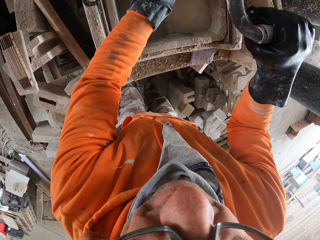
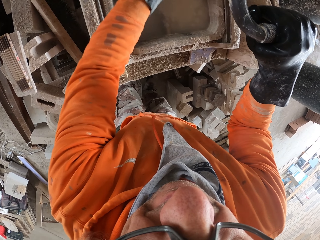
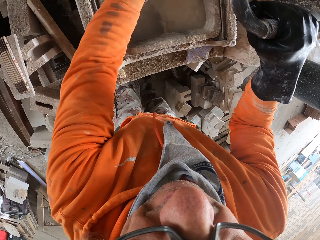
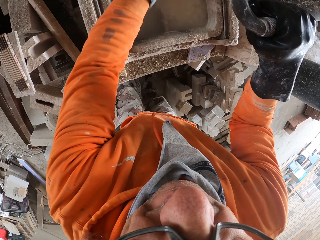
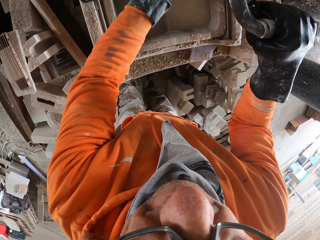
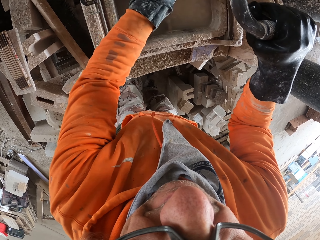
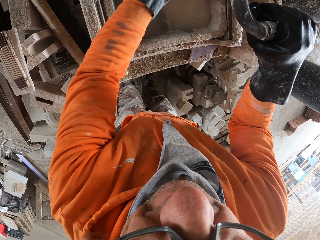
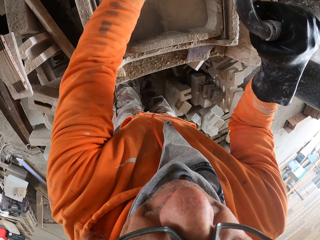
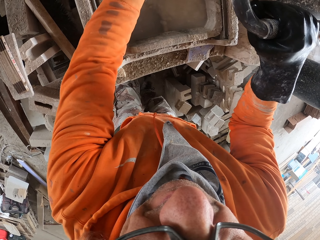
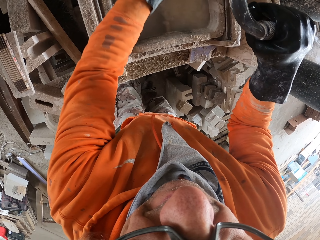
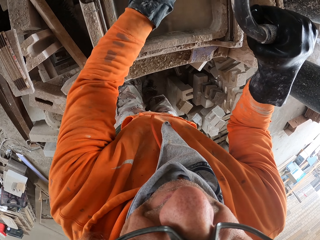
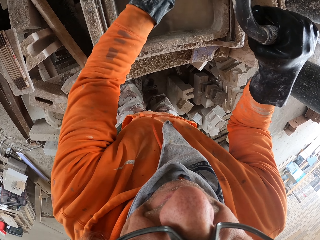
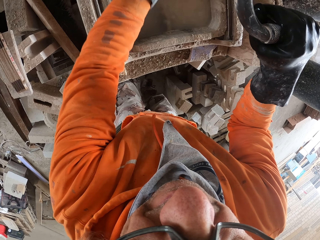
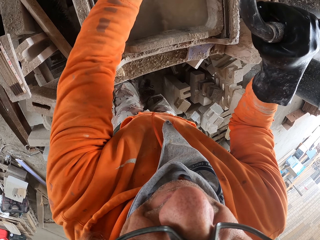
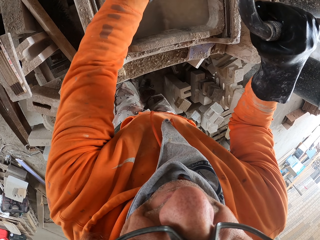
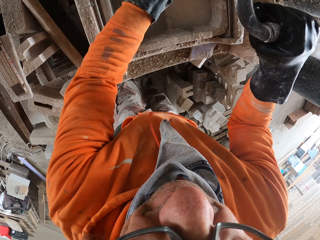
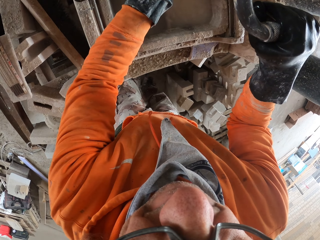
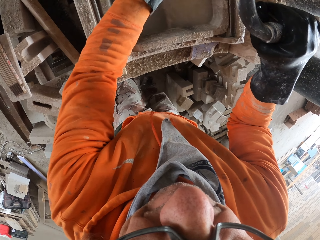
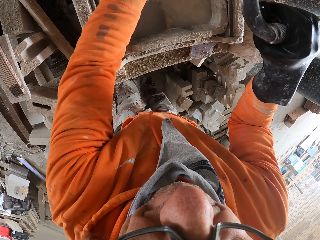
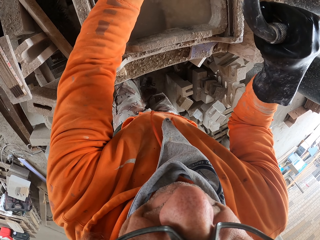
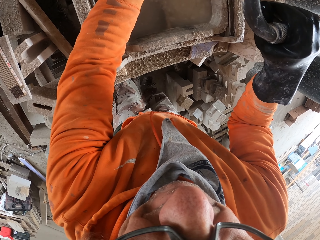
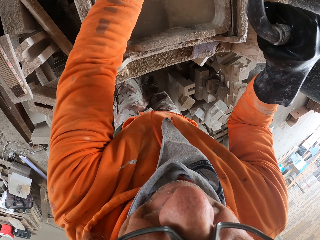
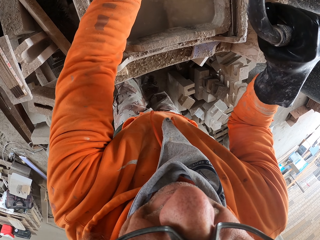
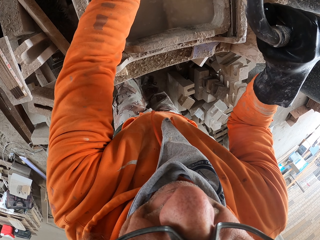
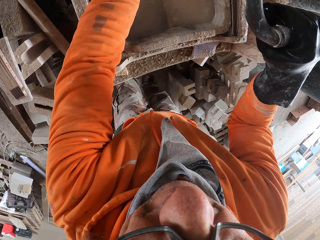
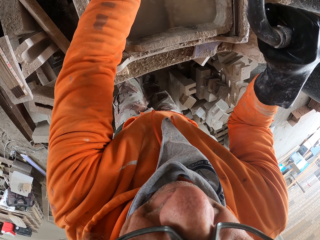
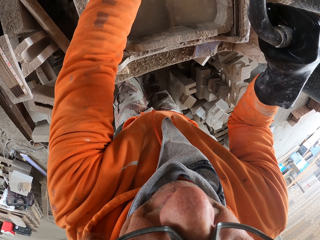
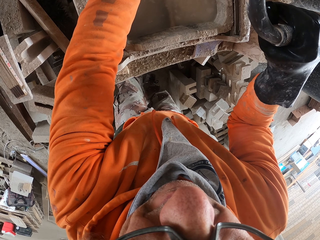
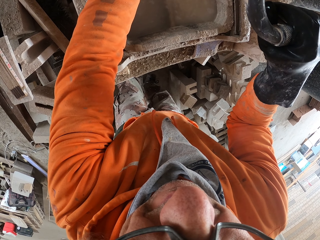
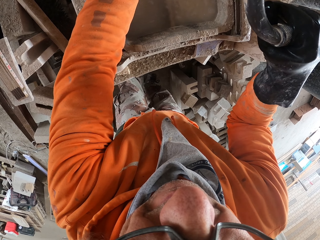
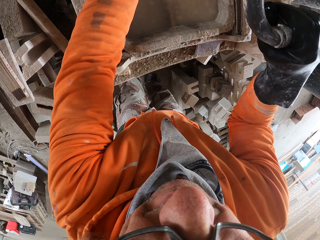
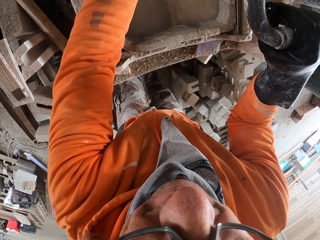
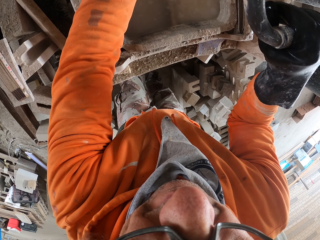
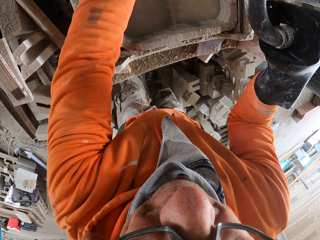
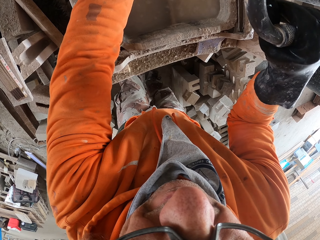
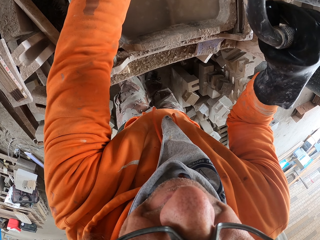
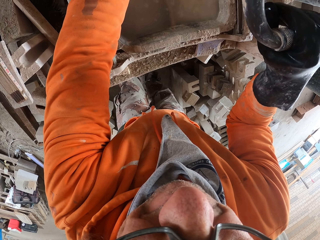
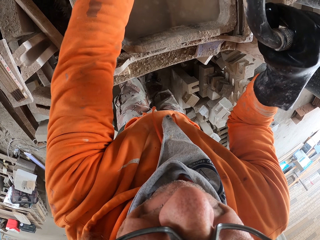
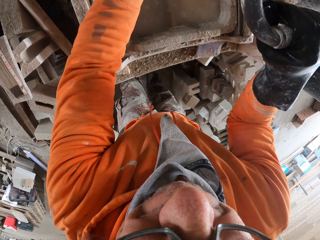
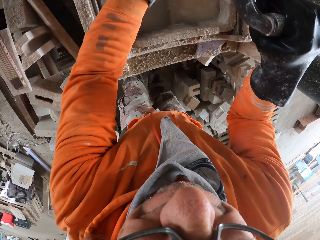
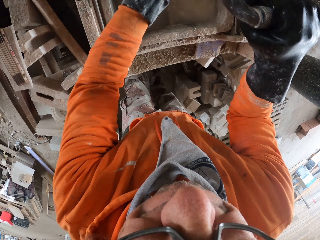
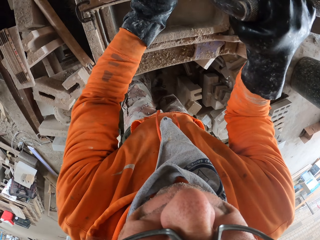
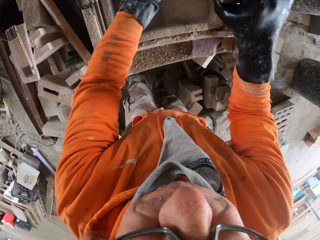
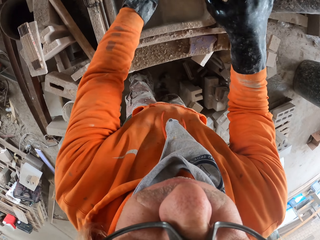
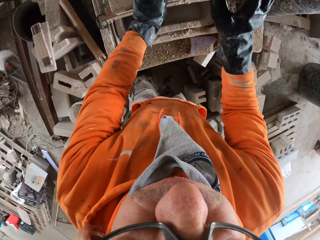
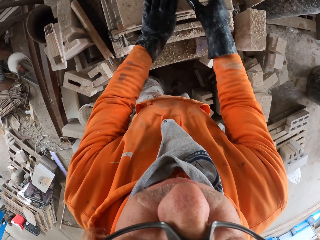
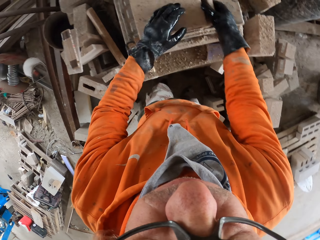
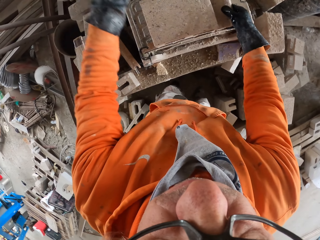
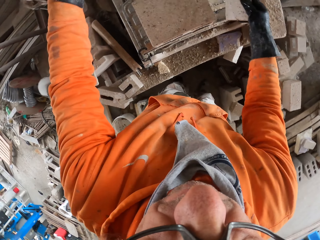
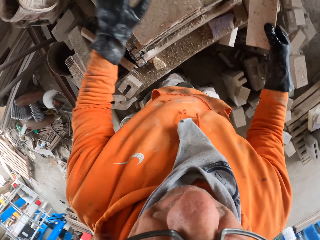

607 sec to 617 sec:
The camera wearer cuts the brick with a brick cutting saw machine. They move the brick on the brick cutting saw machine.

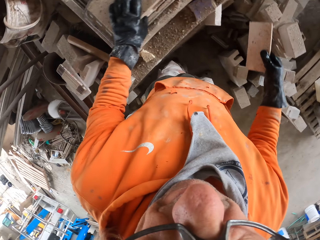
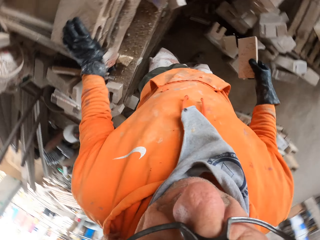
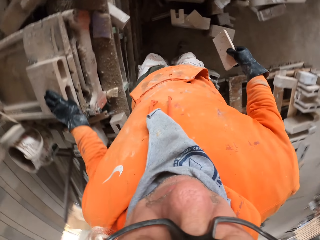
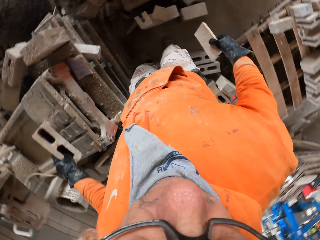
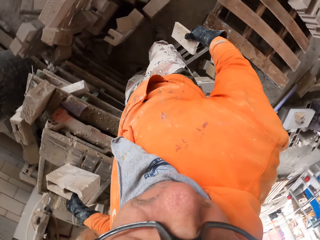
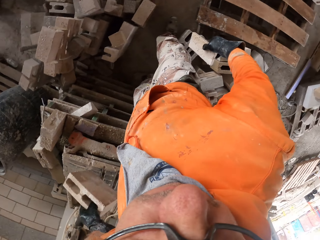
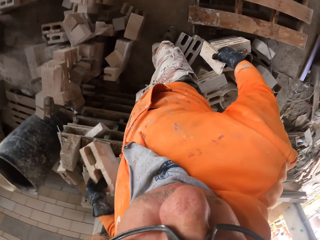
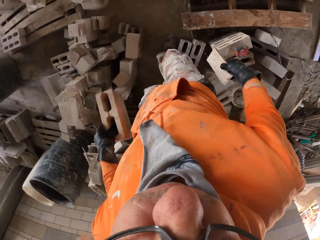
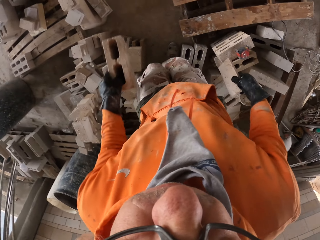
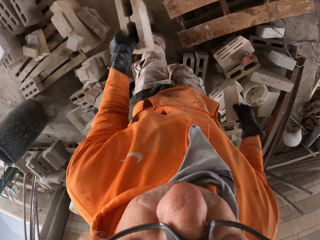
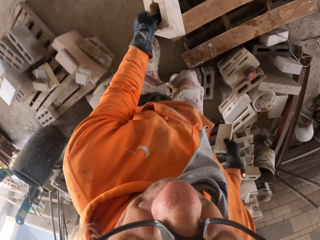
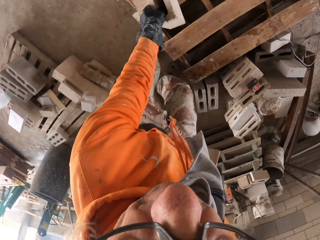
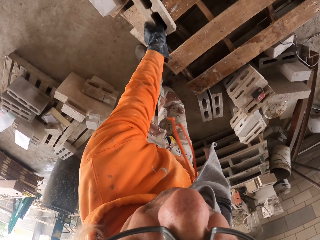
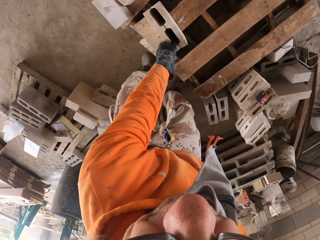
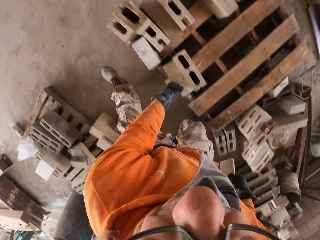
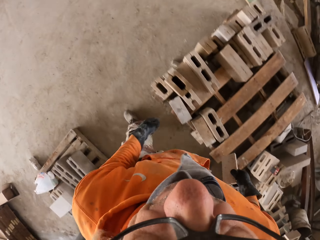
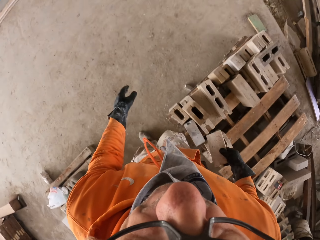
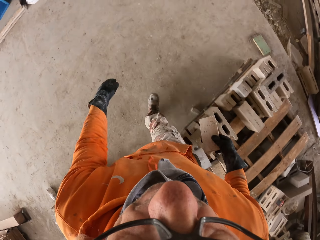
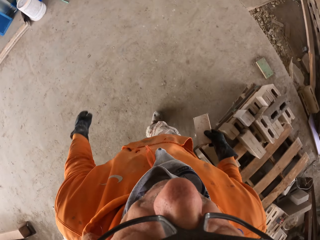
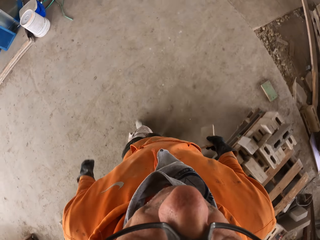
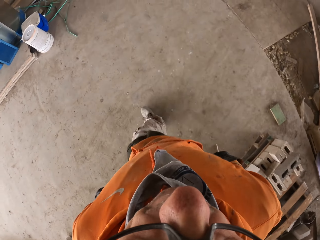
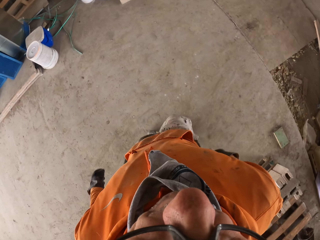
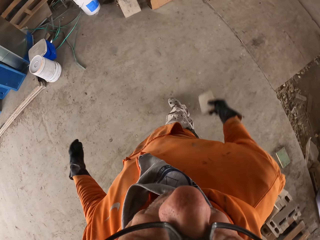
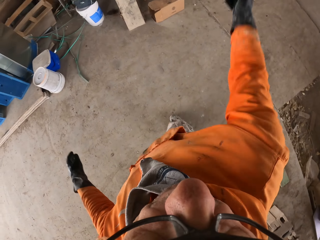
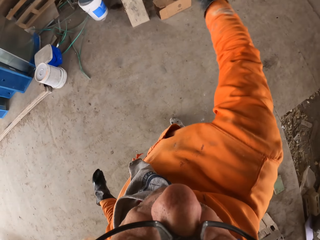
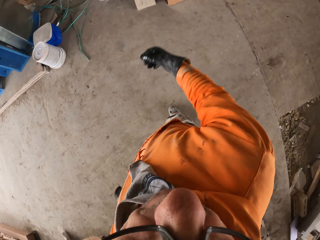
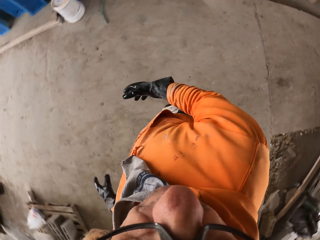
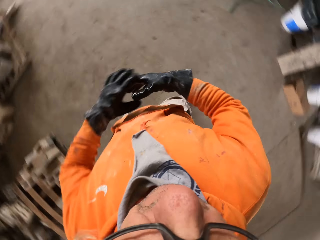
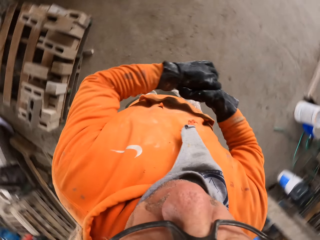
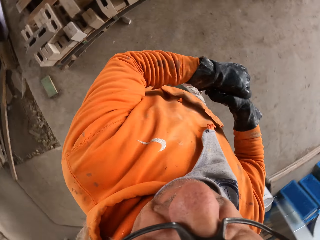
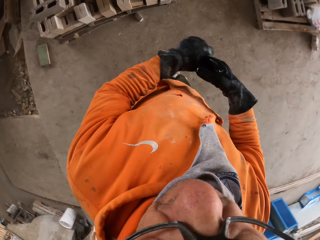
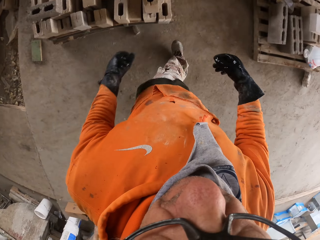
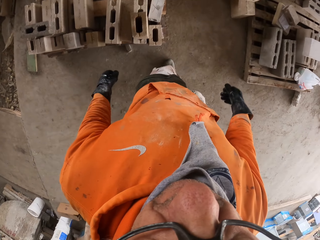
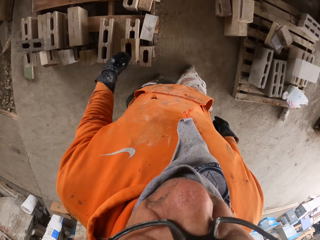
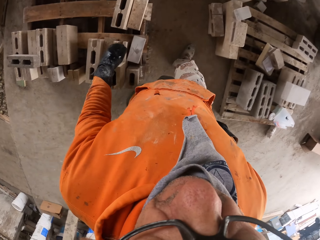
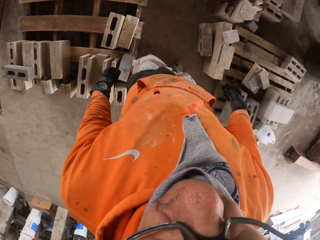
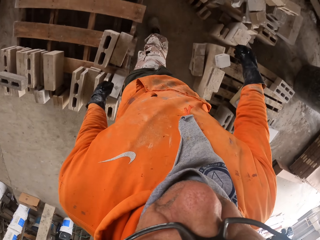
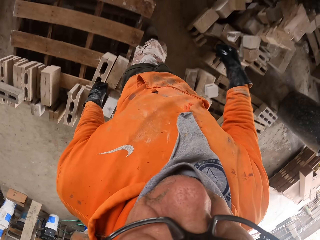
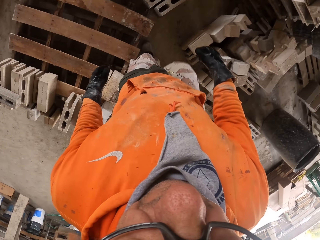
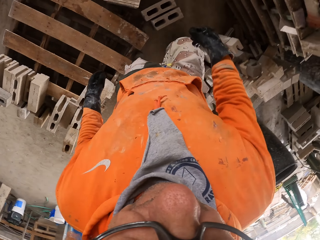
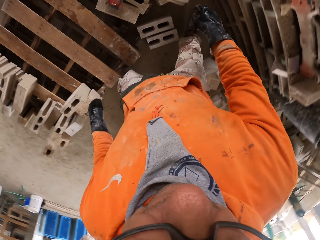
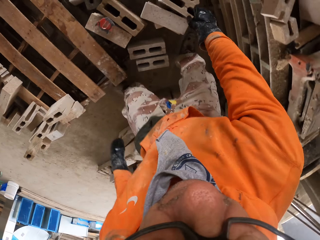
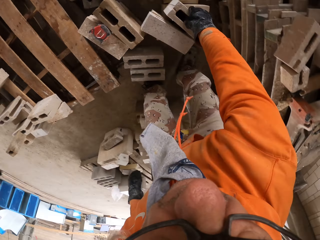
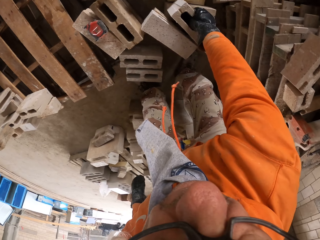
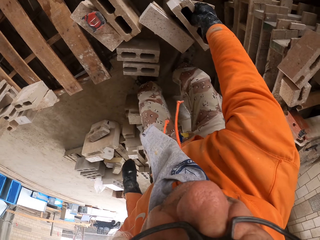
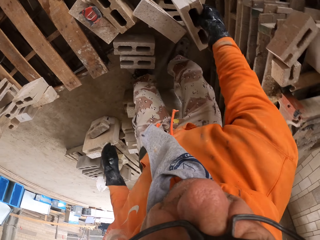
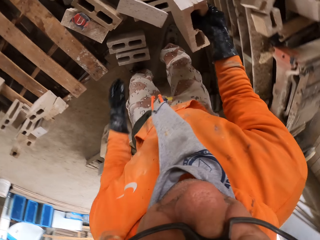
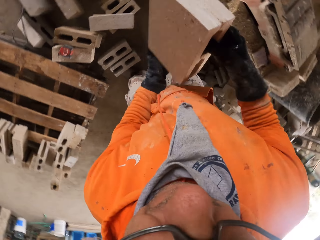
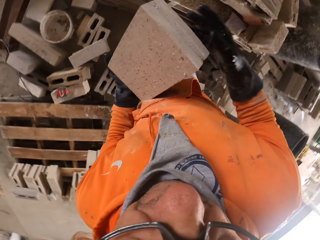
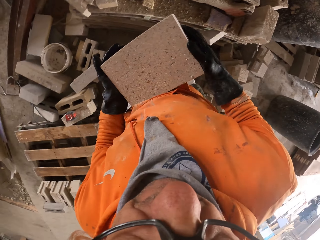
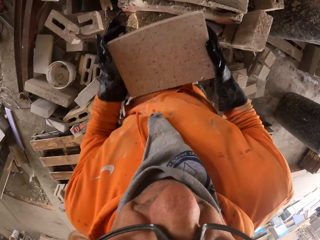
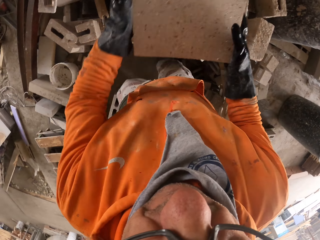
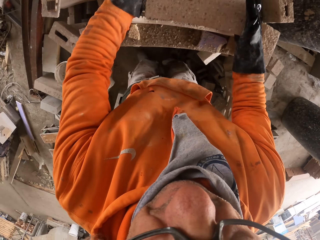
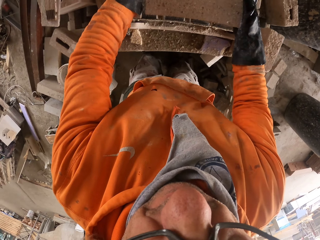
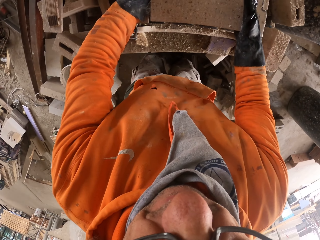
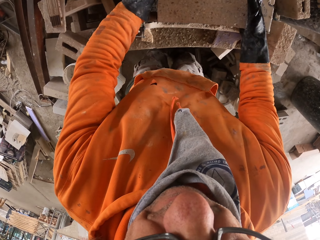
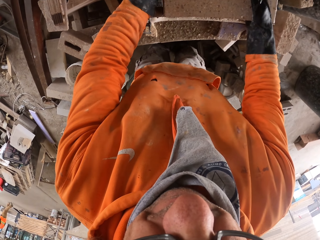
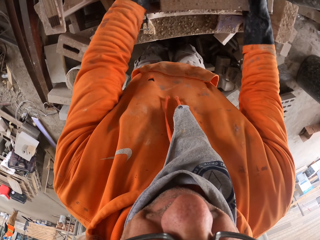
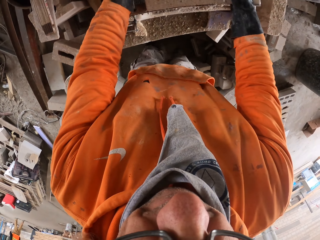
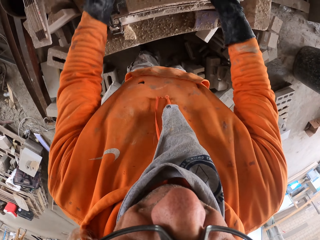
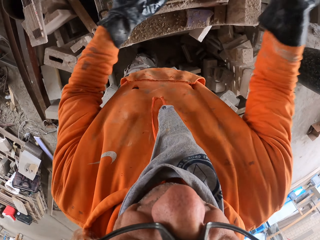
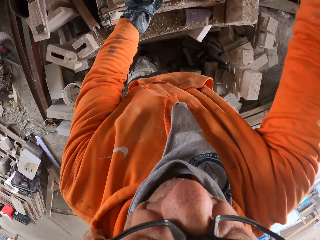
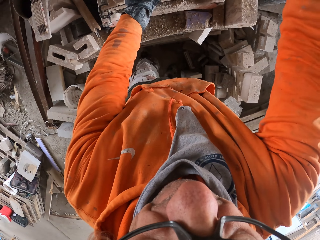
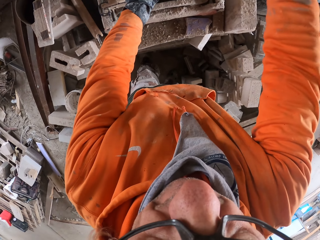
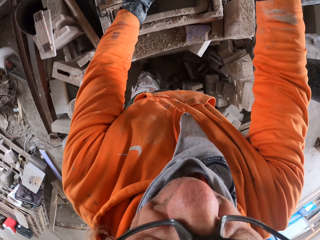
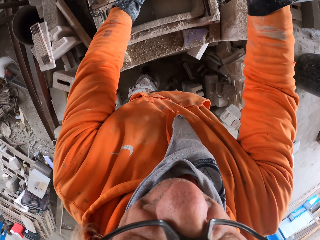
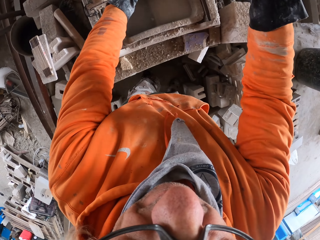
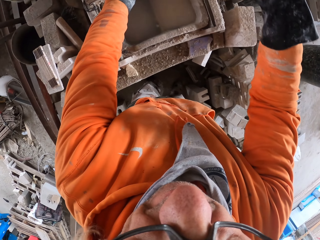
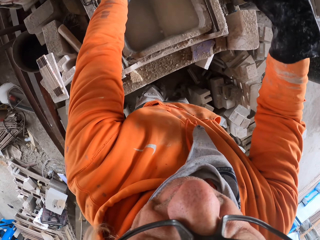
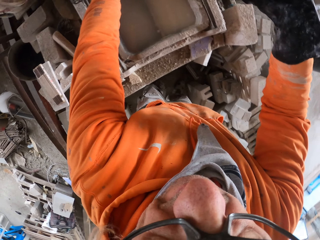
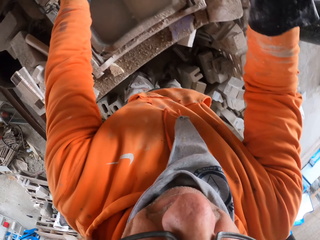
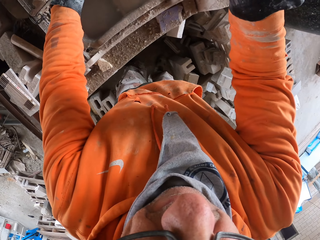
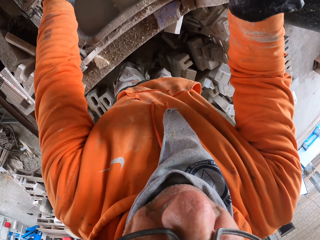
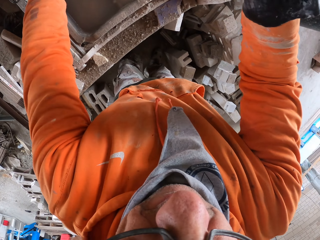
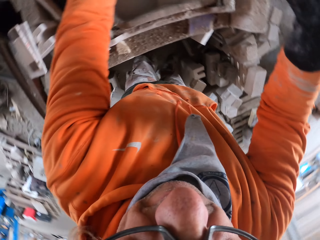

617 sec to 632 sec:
The camera wearer removes the piece of brick from the brick cutting saw machine. They look around the workshop, pick up the brick from the brick cutting saw machine and step. They put the brick on the wooden pallet. They walk around the workshop. They throw away the other piece of brick. They look around the workshop. They walk around the workshop. They pick up the brick from the other bricks. They put the brick on the brick cutting saw machine. They move the brick to the brick cutting saw machine. They cut the brick.
